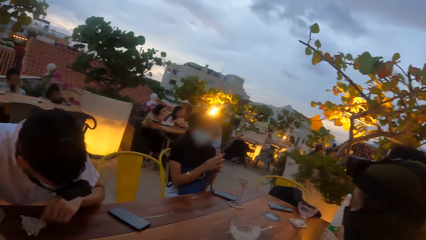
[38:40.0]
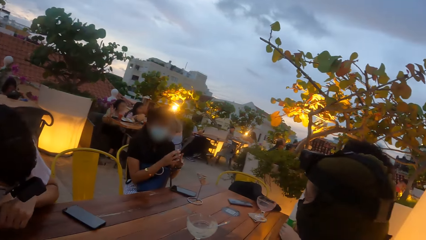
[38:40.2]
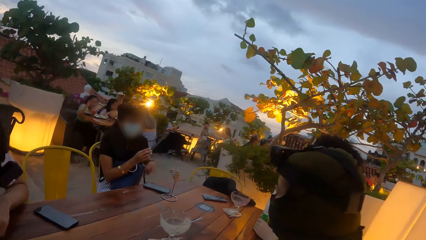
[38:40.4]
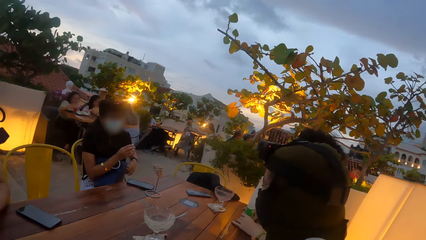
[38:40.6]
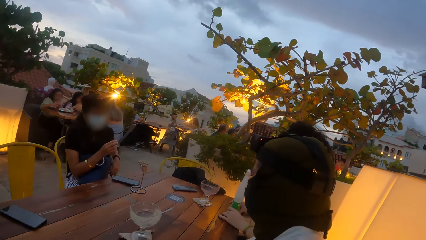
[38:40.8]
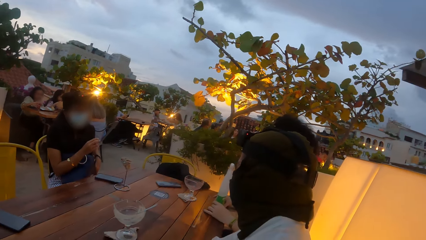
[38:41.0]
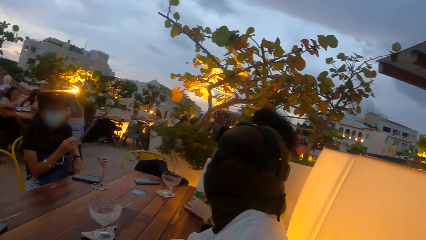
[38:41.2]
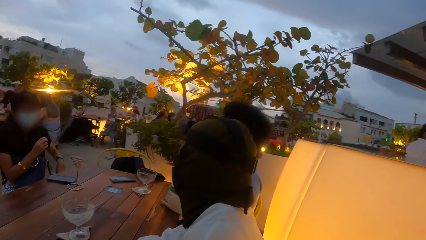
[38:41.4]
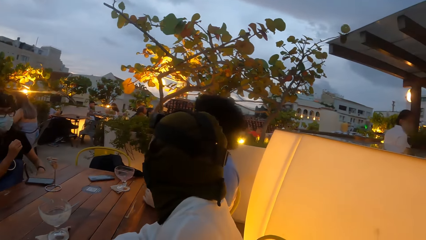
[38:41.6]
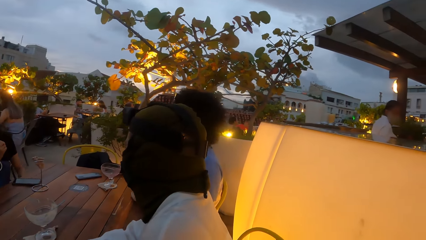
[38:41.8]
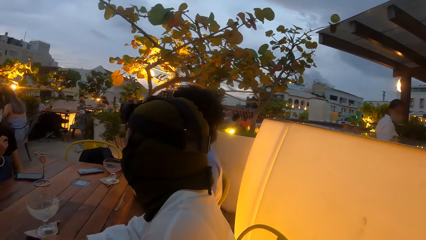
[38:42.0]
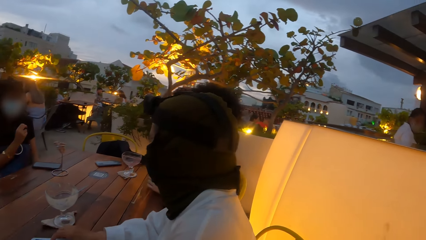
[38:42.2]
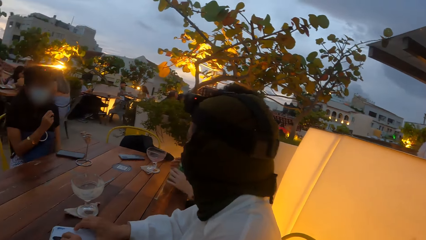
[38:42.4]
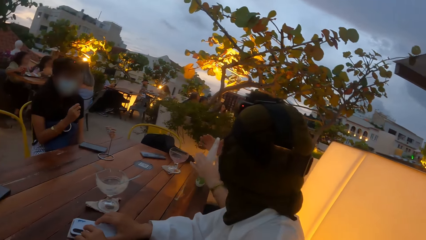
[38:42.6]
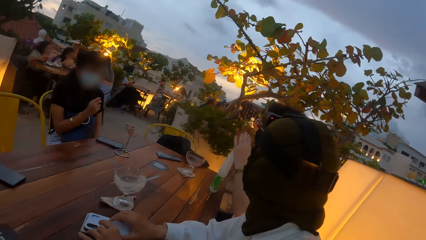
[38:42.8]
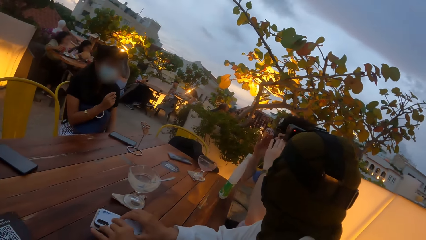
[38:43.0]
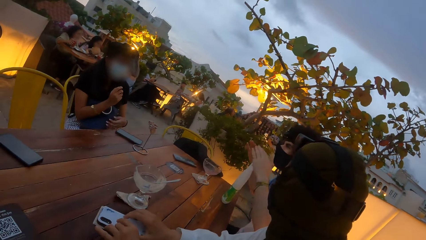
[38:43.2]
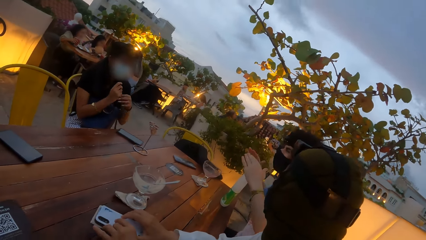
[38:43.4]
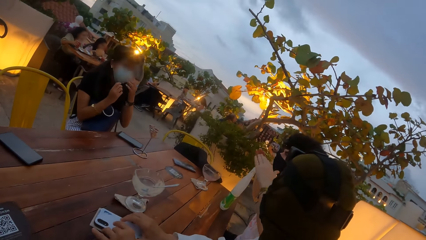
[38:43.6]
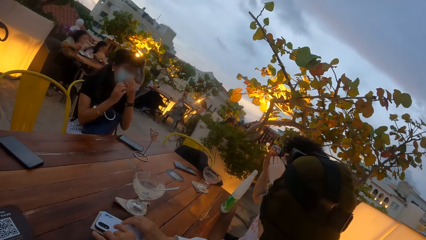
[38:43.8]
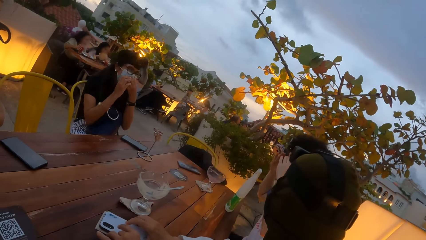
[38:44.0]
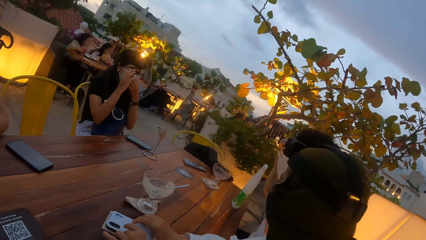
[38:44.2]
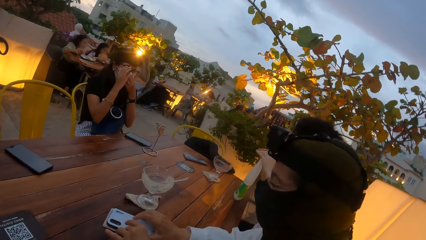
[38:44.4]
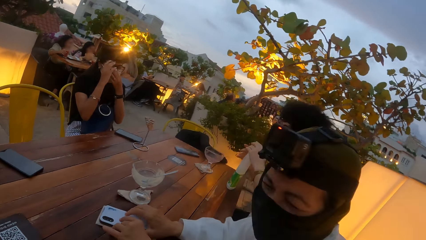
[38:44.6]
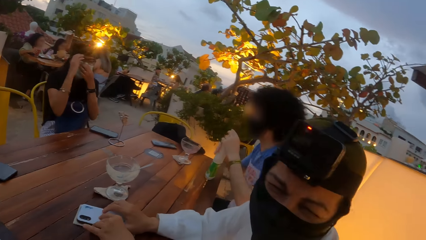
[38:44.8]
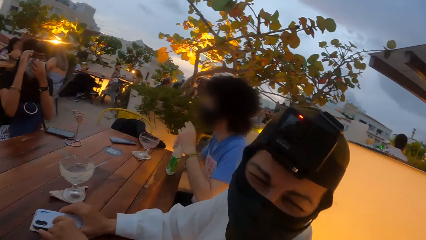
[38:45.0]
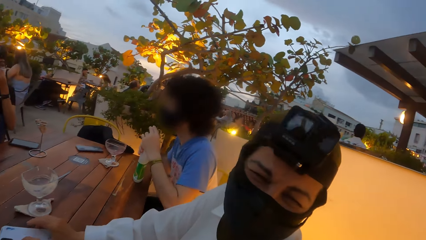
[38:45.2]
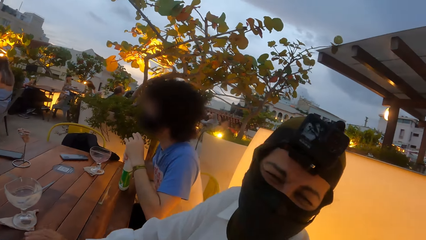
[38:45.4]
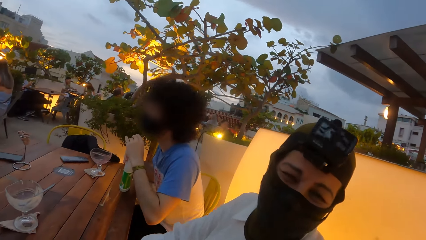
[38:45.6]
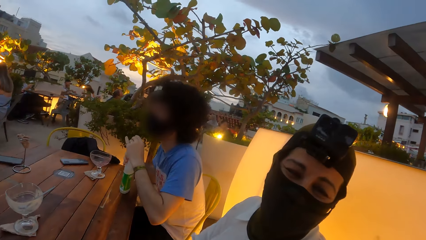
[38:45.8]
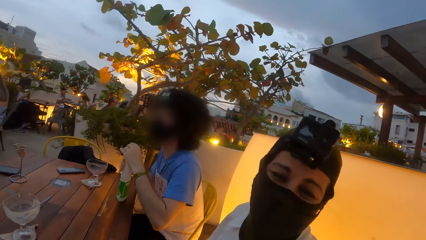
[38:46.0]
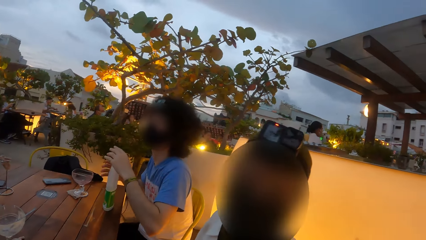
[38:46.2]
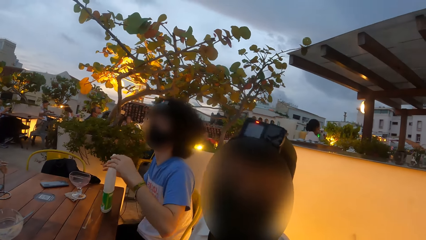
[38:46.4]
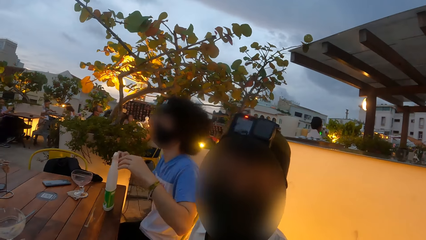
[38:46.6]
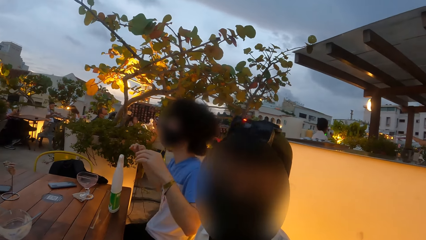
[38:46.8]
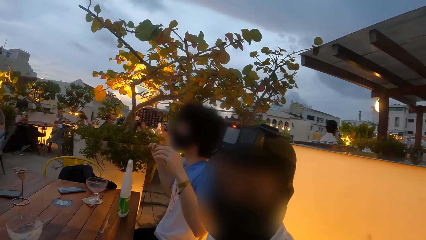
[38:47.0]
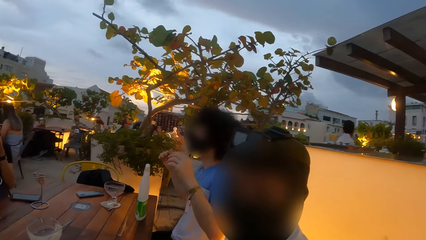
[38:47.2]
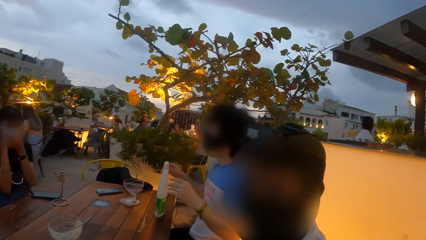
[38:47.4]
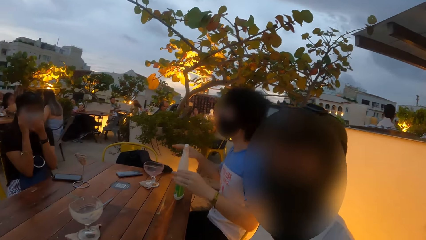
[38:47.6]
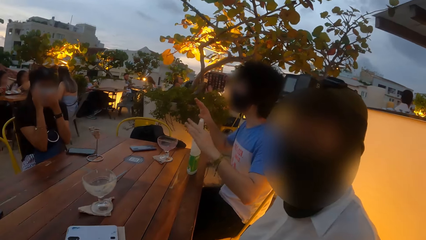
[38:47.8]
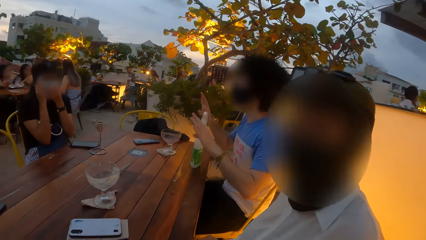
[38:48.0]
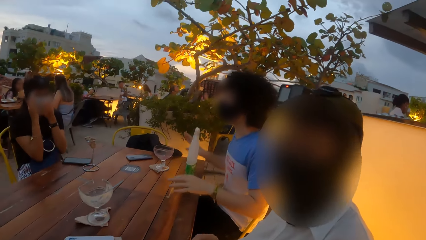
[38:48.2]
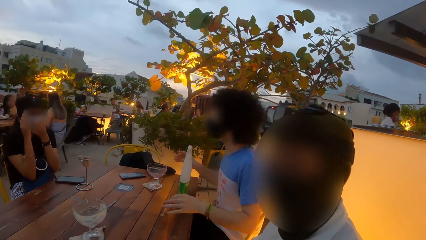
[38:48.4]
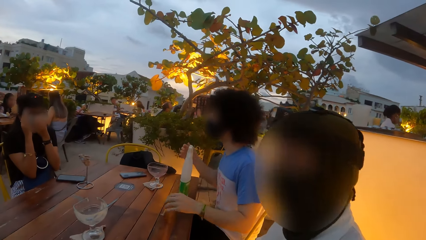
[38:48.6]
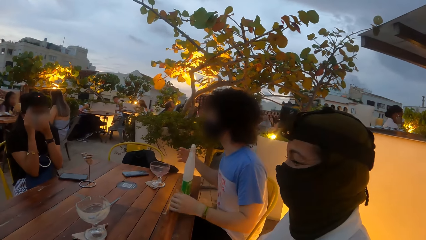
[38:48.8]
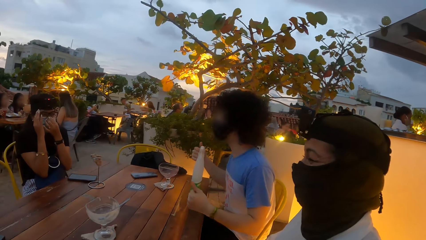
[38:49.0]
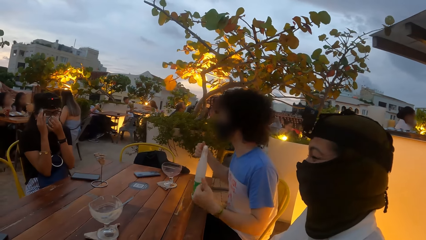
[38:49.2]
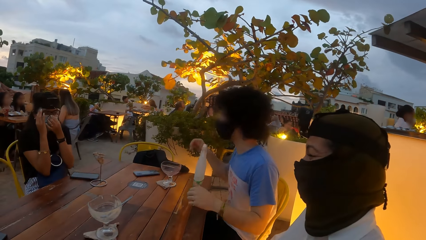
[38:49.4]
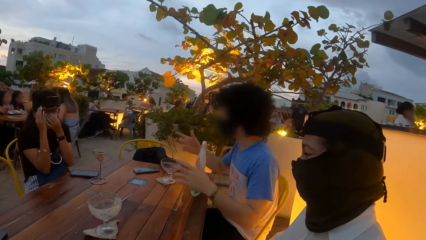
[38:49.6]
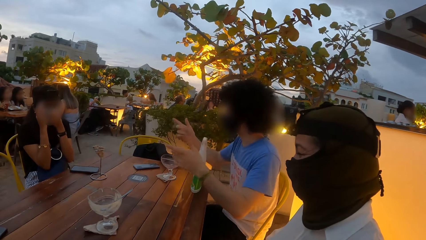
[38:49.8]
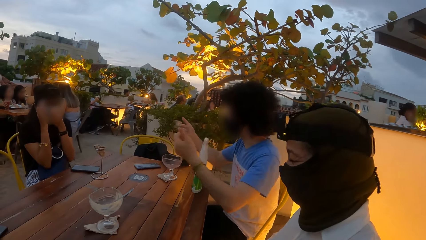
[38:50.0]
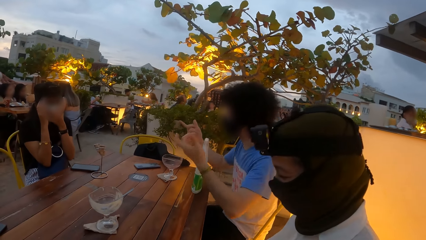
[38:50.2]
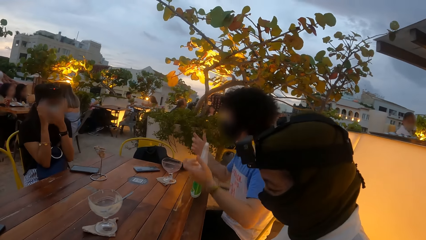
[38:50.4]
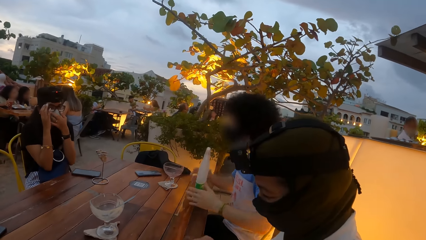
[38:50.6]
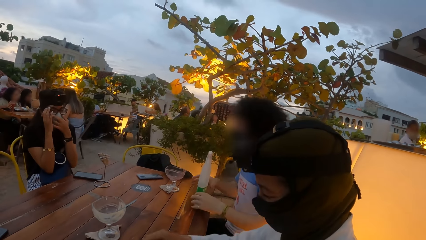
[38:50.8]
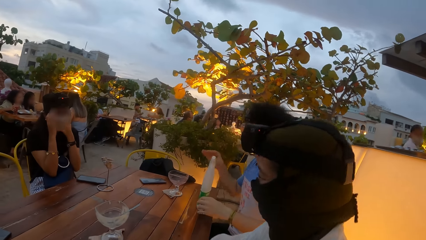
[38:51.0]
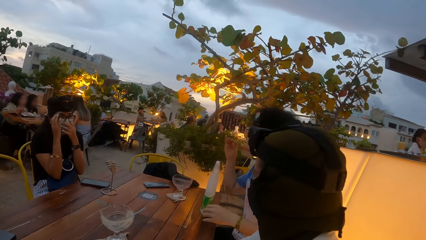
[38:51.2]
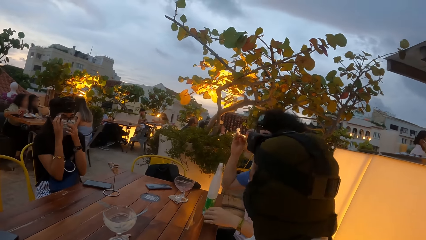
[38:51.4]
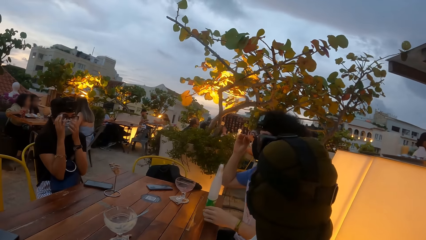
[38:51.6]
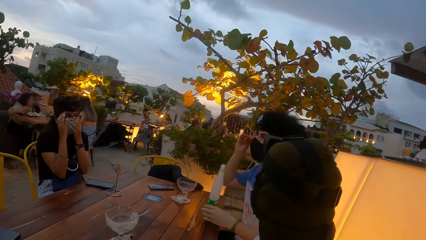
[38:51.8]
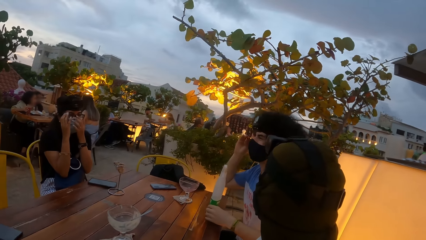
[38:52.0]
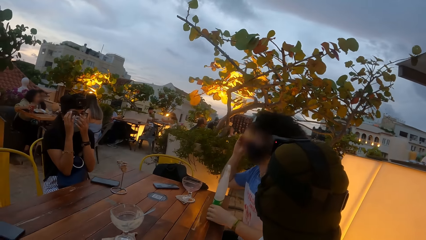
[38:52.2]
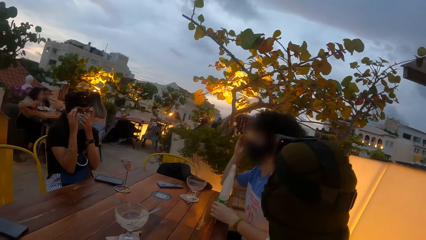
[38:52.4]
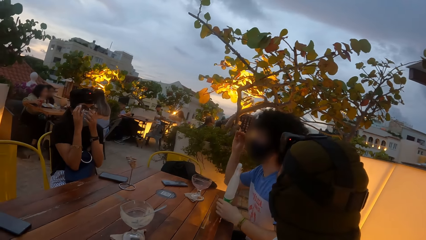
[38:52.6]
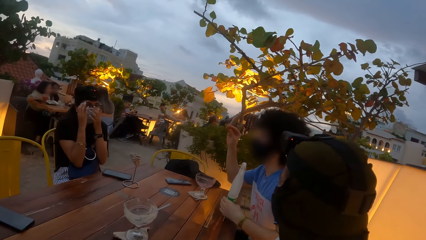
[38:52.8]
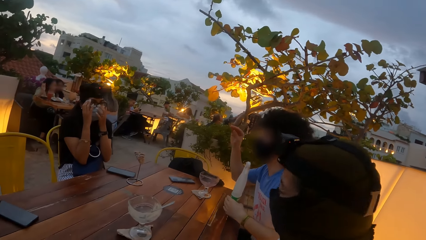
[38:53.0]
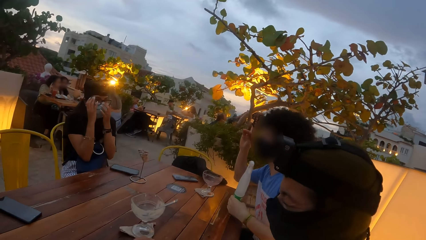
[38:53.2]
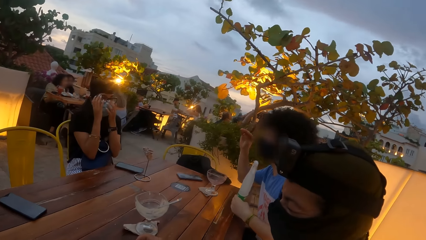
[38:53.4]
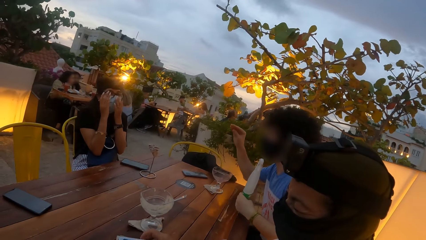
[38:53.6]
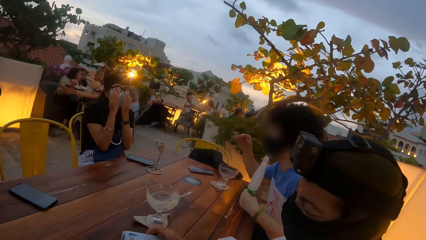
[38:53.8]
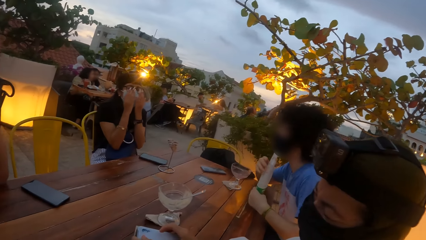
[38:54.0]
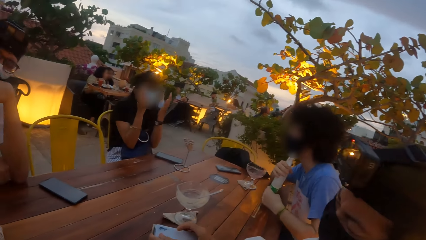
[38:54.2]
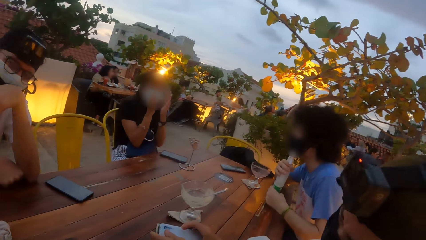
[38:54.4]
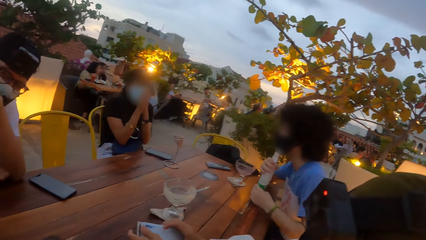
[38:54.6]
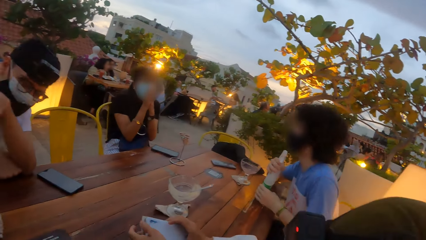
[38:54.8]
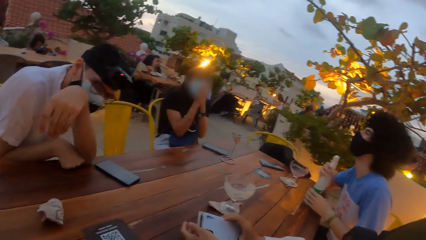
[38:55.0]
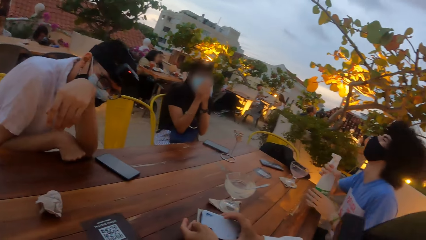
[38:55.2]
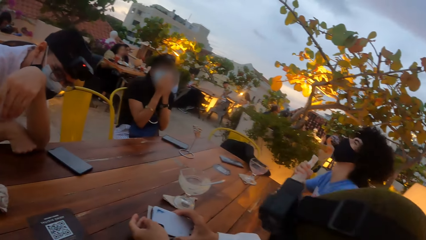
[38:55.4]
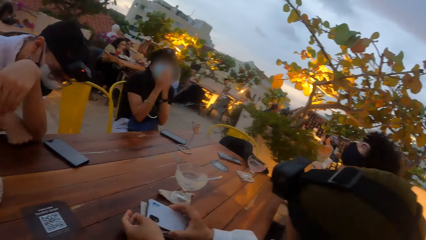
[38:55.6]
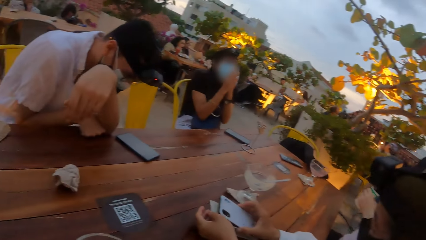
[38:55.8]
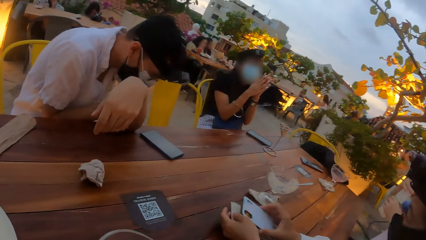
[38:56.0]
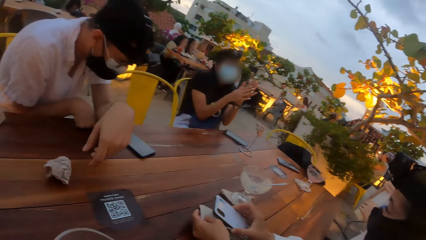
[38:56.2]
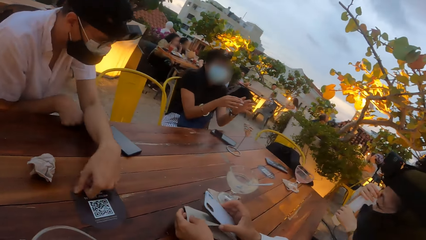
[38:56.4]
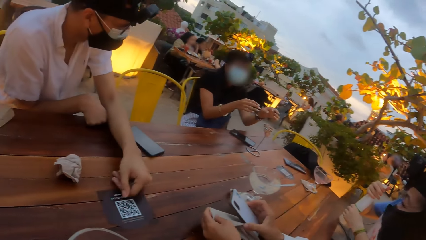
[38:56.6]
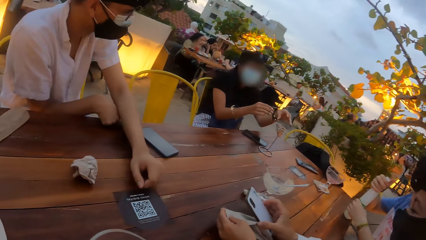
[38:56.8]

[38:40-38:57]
The woman zips up the bag on her lap with her left hand. The man gesticulates with both hands. The woman adjusts the nose mask on her face with her left hand and raises the glasses on her face with her right hand. Another woman interacts with the camera wearer. The man shifts the sanitizer on the table with his left hand. The first woman adjusts the glasses on her face with both hands. The man holds the sanitizer with both hands. The other woman holds a phone with both hands. The first woman claps both hands. The man picks up the sanitizer from the table with both hands.
